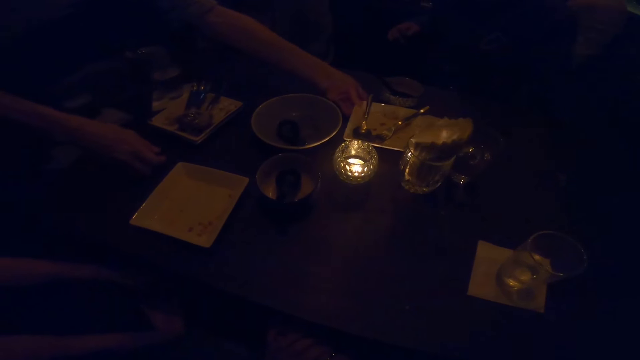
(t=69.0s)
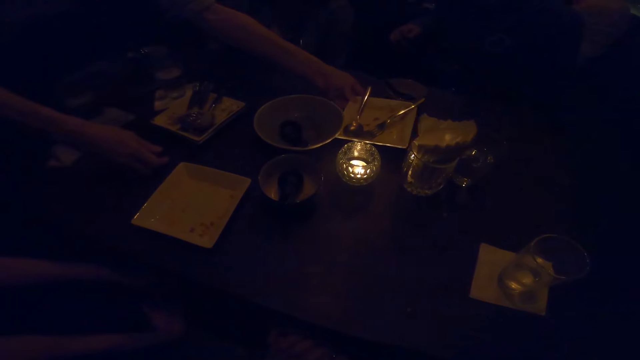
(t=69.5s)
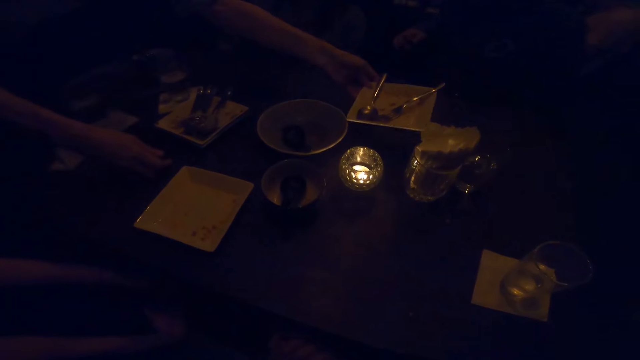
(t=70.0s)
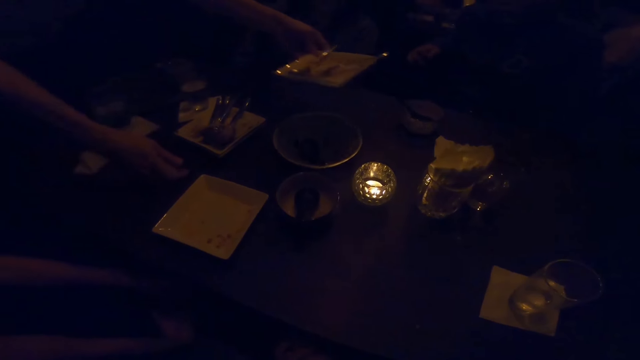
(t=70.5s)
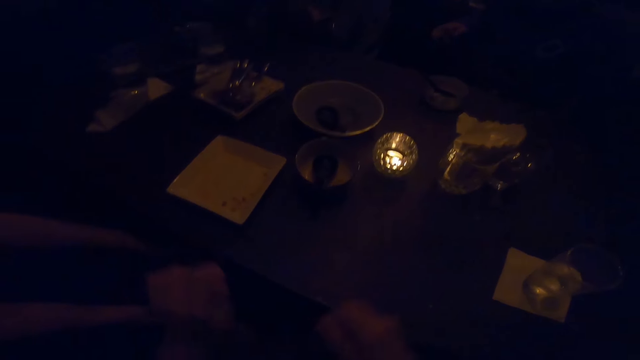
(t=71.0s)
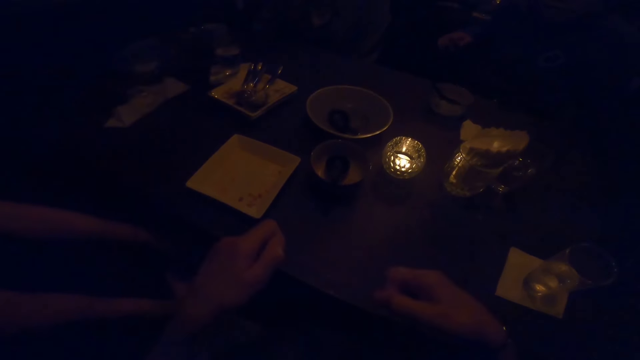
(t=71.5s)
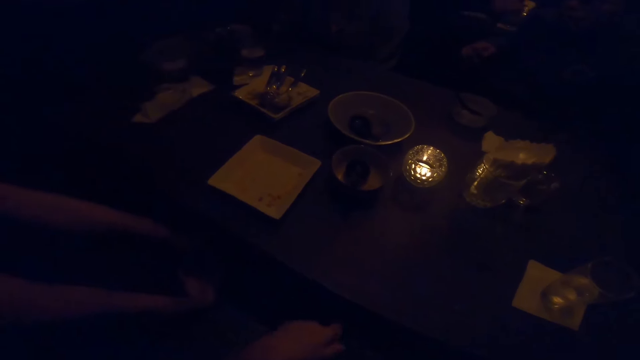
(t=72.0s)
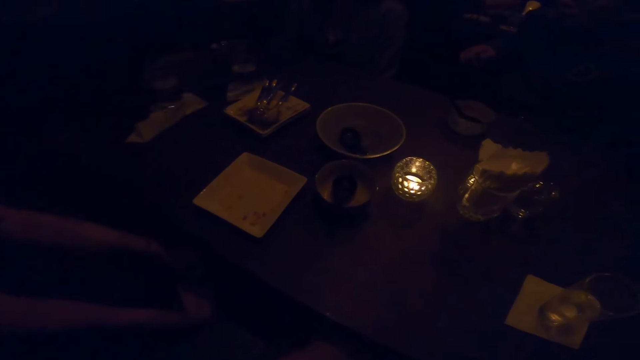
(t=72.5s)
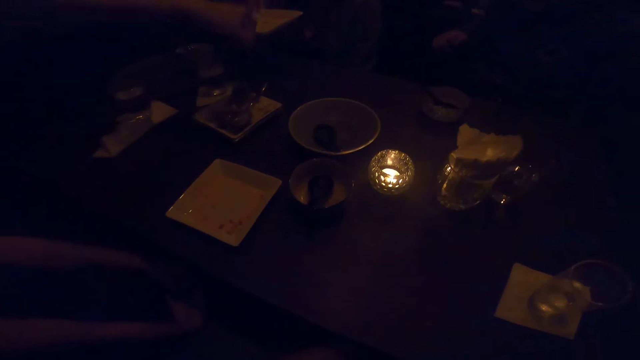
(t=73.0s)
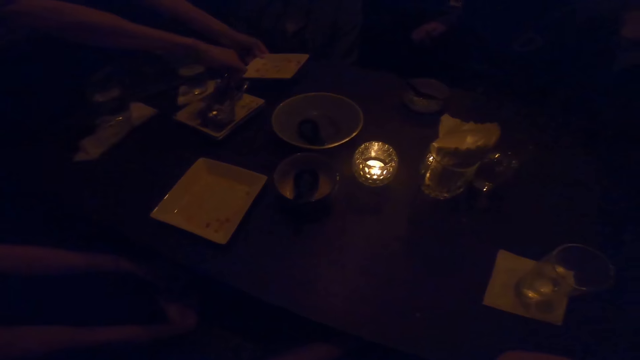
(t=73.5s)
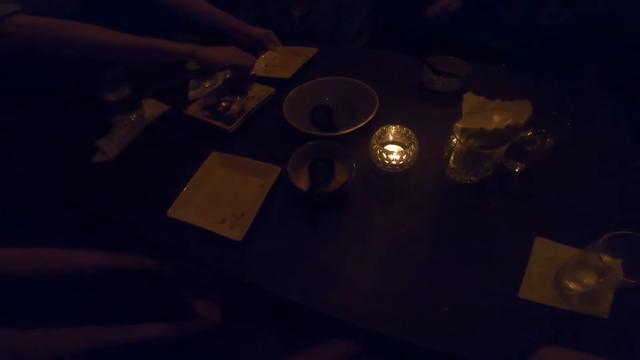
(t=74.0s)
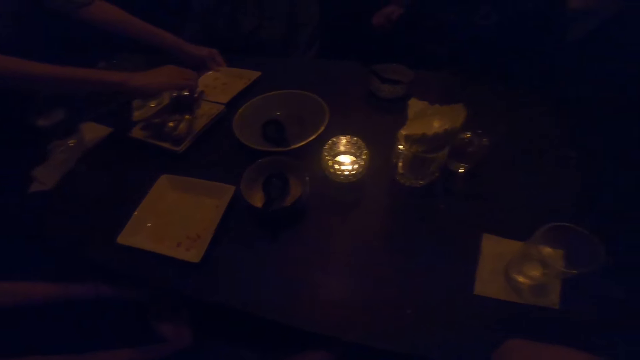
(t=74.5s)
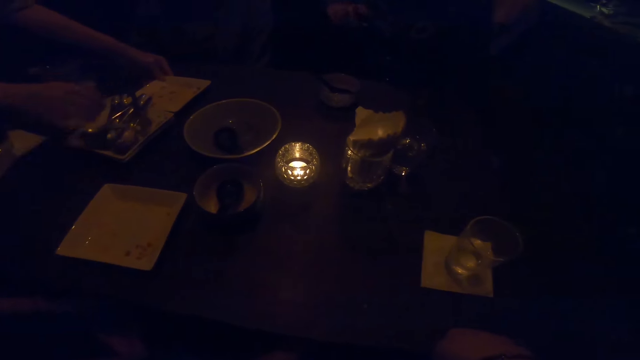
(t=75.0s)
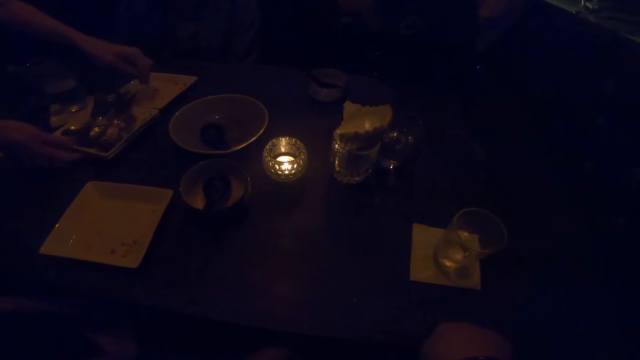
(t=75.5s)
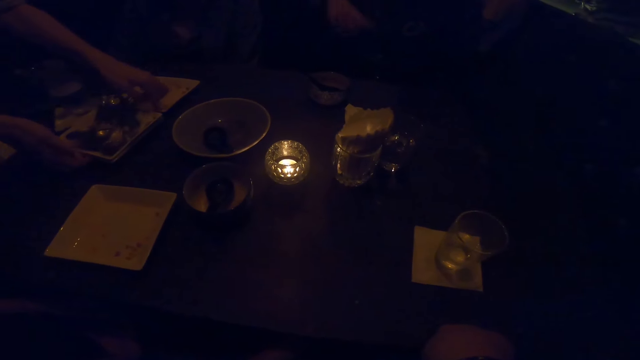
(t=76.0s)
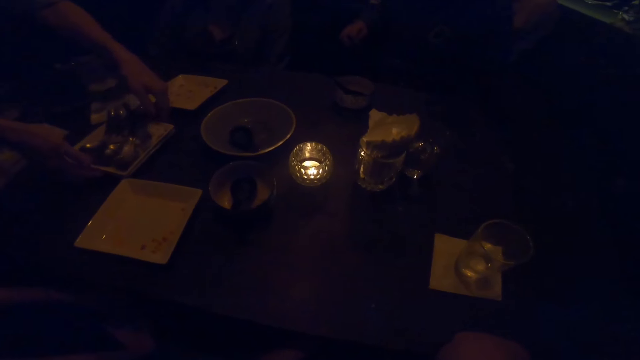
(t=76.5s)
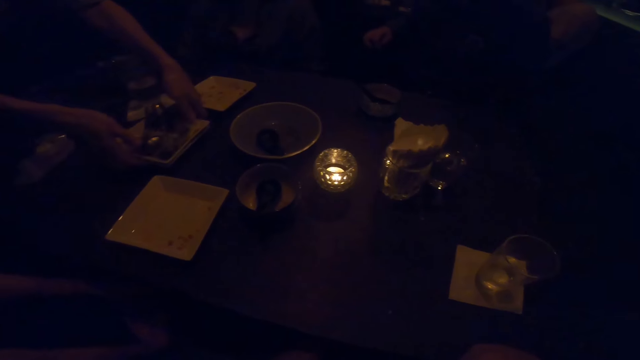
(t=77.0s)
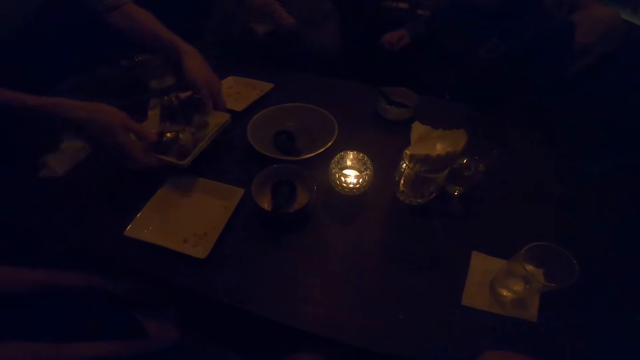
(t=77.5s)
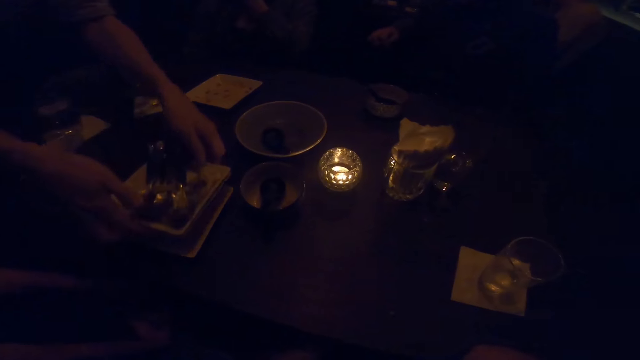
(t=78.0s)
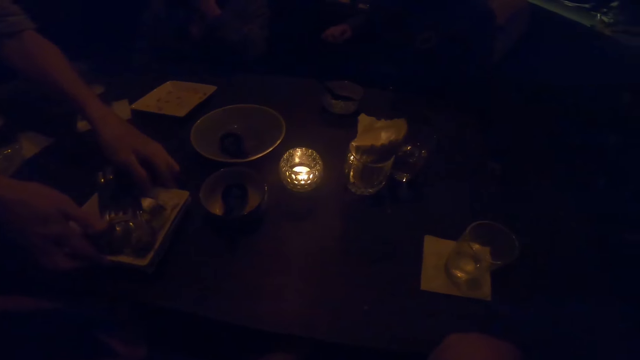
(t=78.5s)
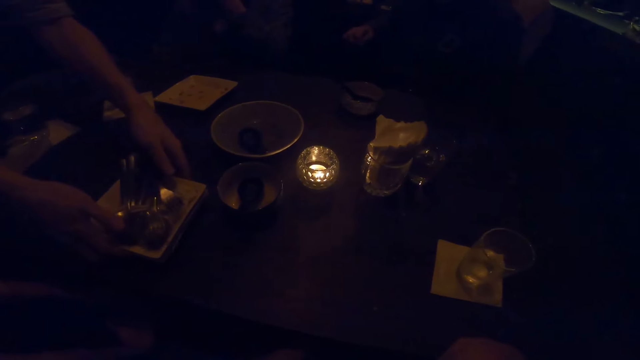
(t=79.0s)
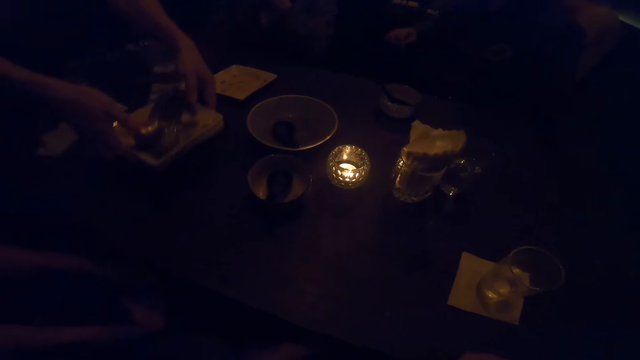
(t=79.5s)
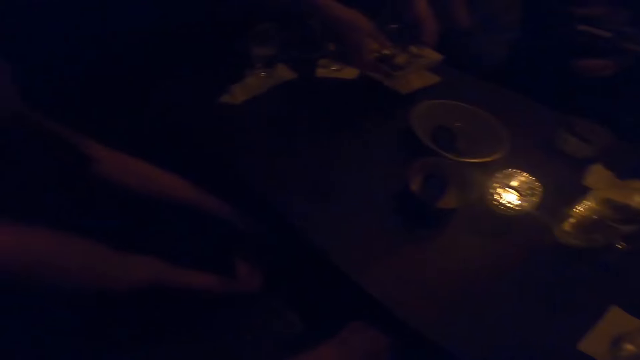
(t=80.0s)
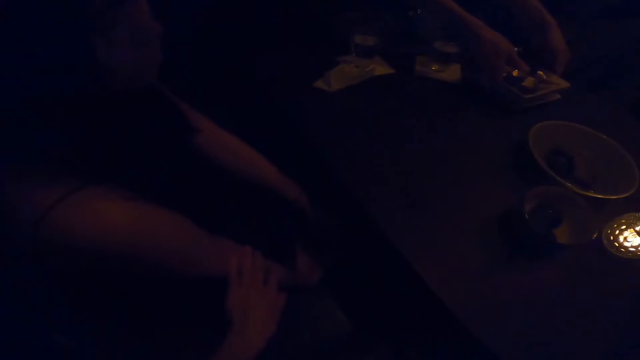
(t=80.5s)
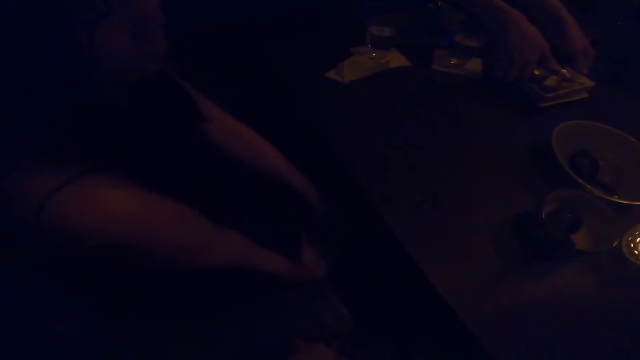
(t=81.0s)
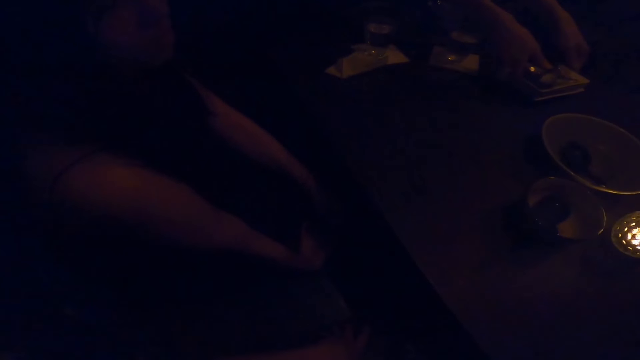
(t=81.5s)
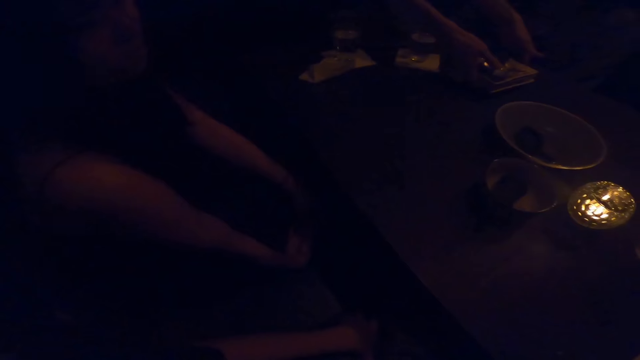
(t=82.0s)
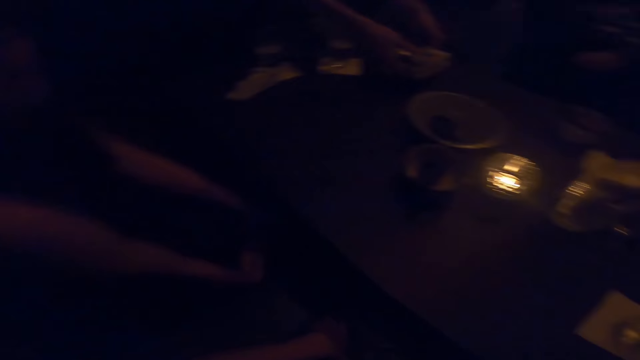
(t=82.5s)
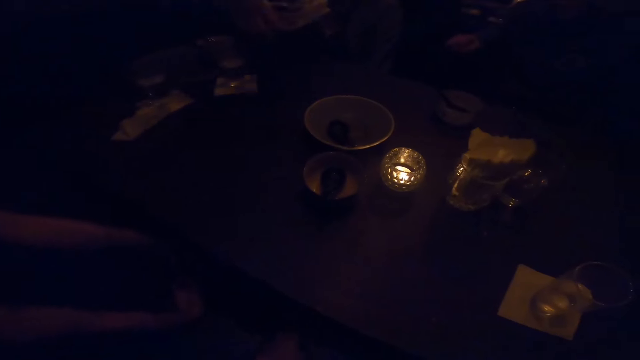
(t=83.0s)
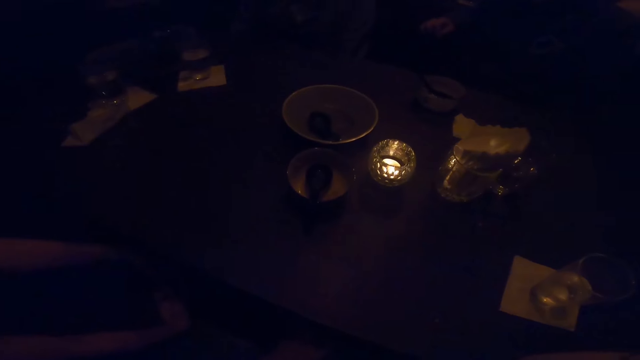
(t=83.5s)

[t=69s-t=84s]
The camera wearer gesticulates with both hands. A person sways hands in the air. Another person touches the face. The camera wearer lifts a hand. She touches a woman with her left hand.

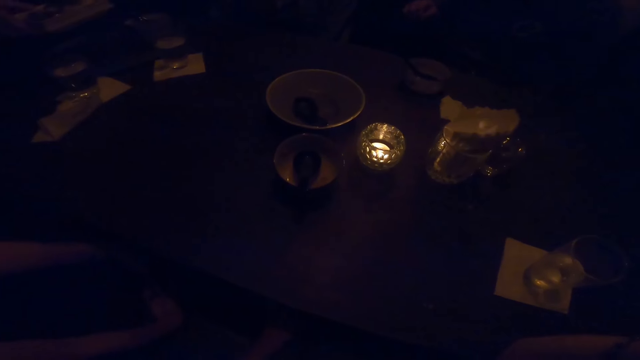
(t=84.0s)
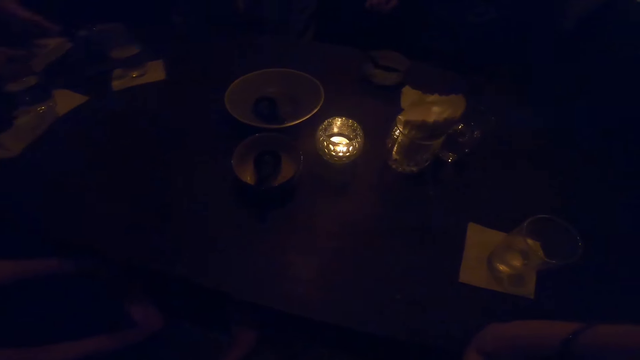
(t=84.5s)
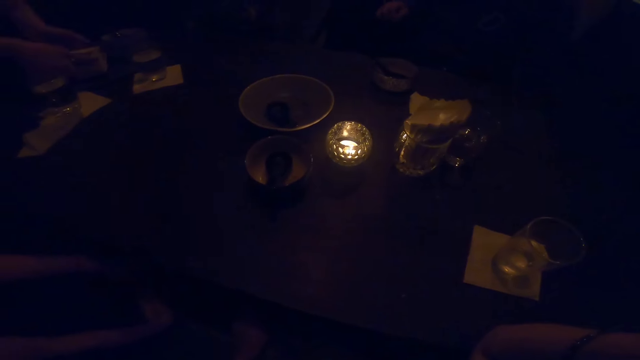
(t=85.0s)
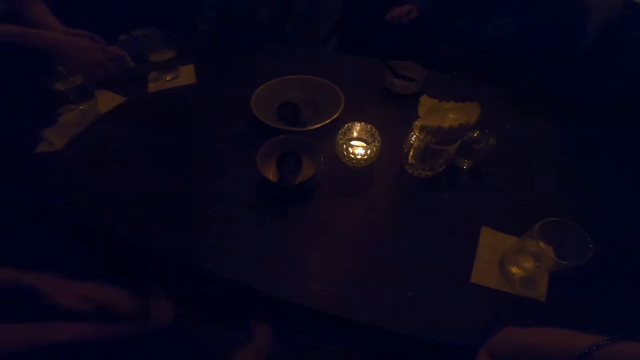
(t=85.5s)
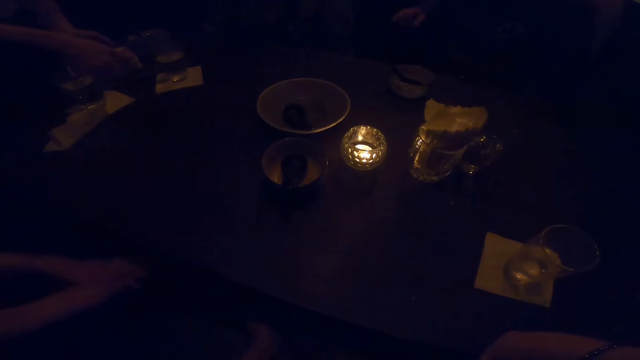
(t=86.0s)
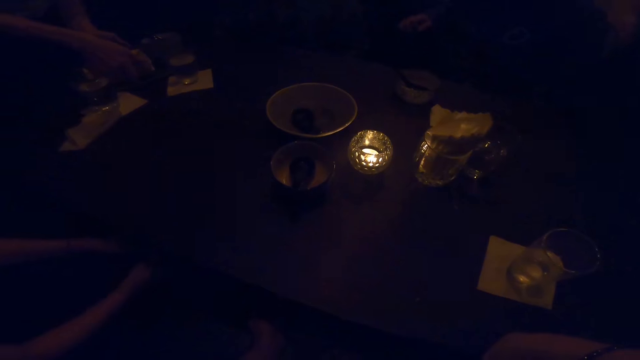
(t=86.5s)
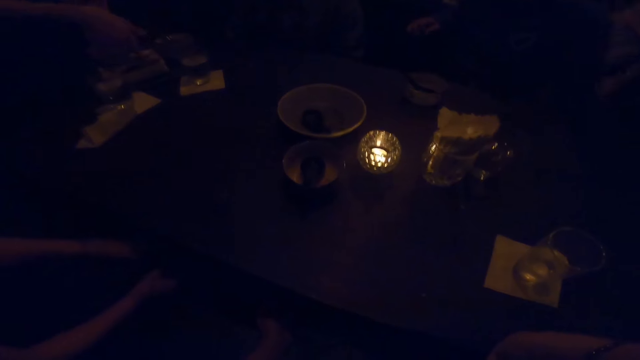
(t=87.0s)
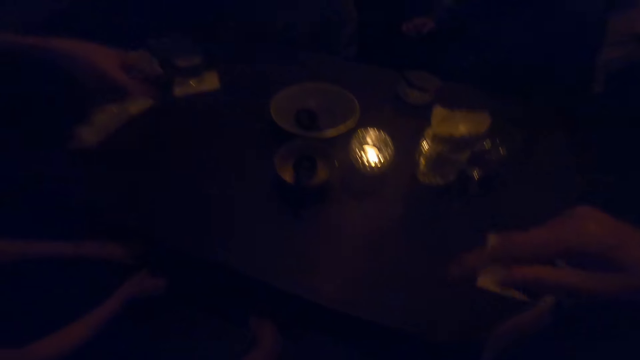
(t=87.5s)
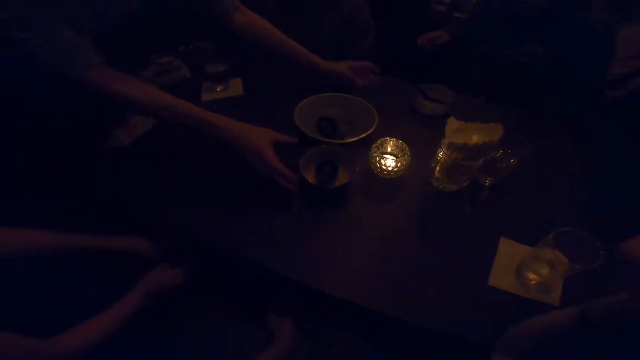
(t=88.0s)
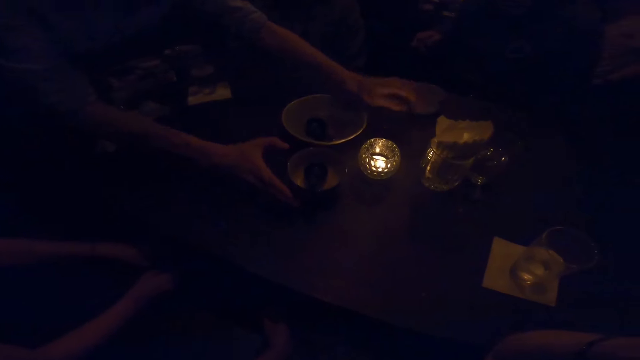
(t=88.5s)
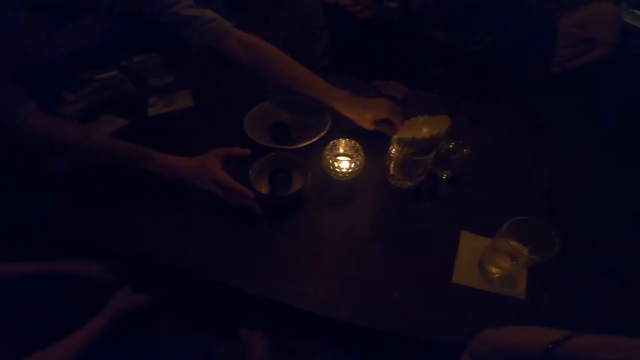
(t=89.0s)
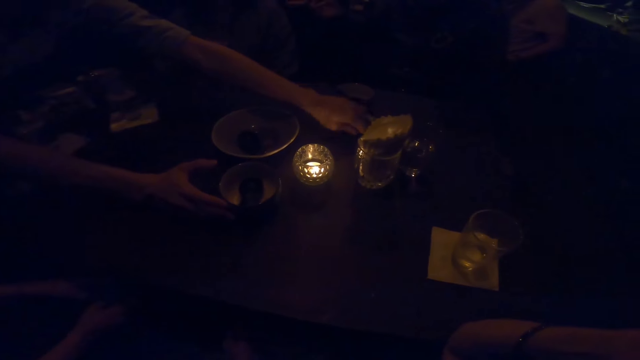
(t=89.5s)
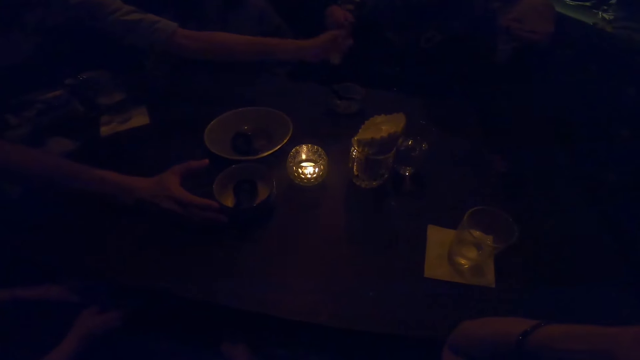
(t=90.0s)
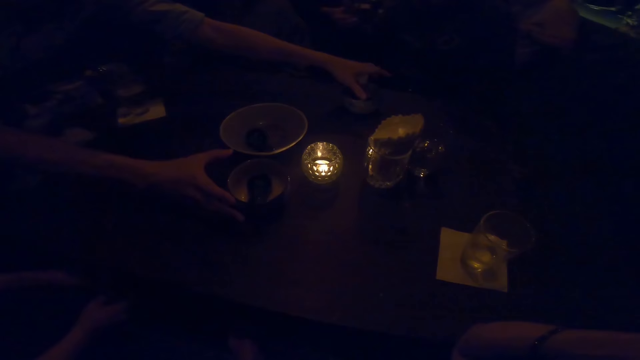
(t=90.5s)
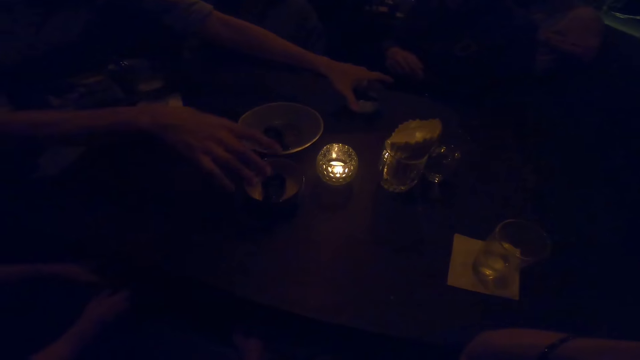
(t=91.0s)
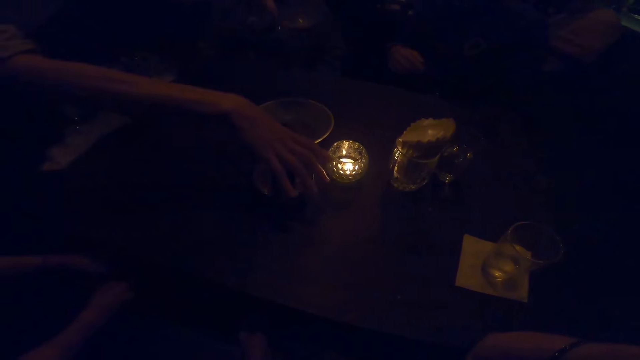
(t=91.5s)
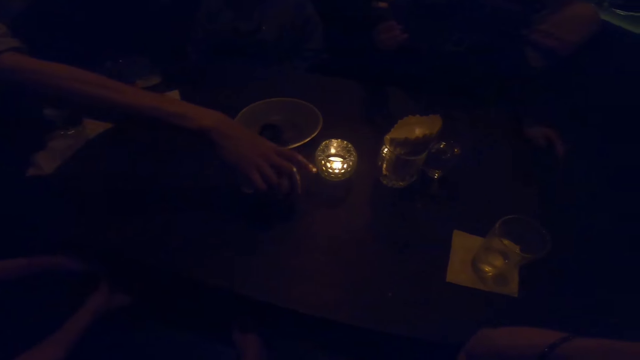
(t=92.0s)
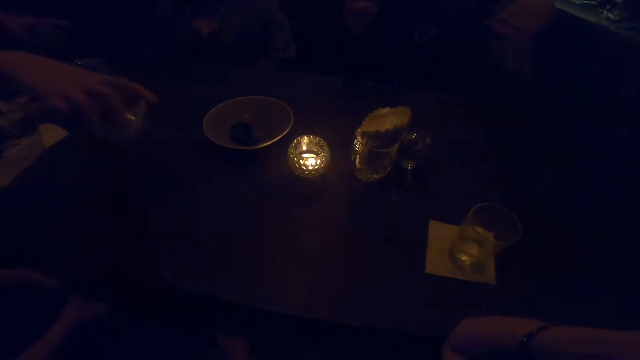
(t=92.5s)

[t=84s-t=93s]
The camera wearer puts a hand on a table. A person straightens a hand. The camera wearer lifts a hand in the air. Another person lifts a hand in the air. A man gesticulates with his left hand.
